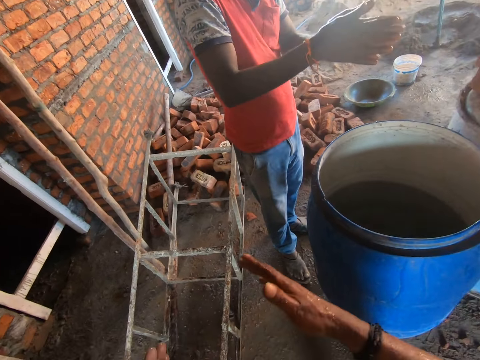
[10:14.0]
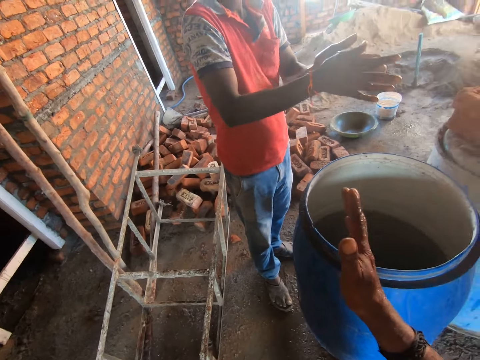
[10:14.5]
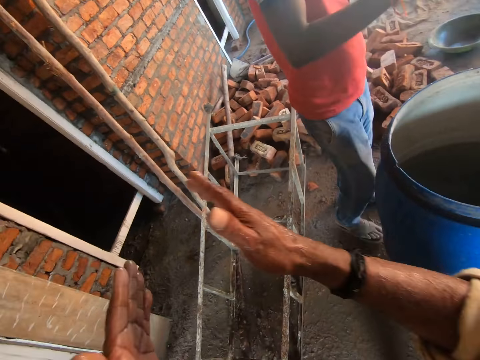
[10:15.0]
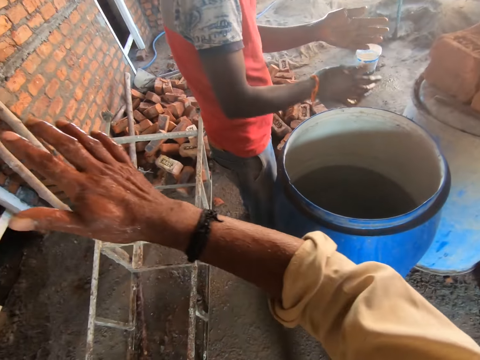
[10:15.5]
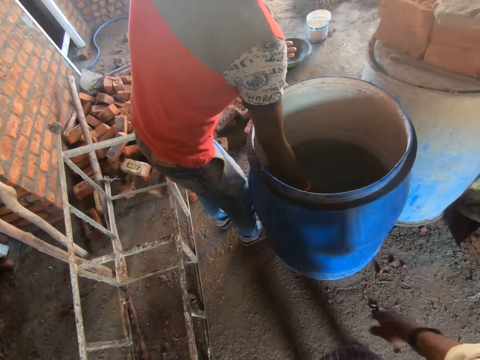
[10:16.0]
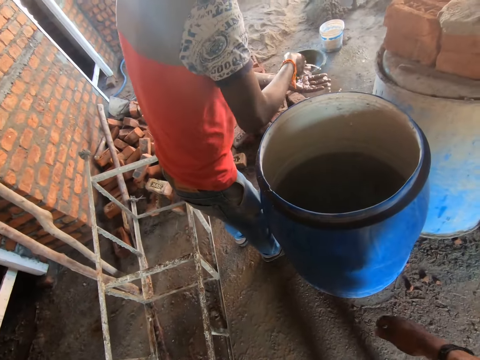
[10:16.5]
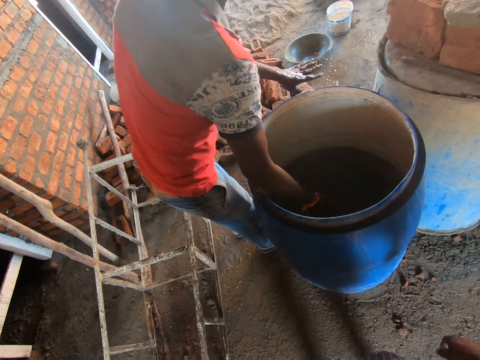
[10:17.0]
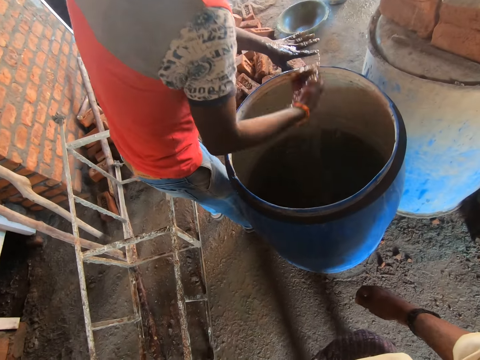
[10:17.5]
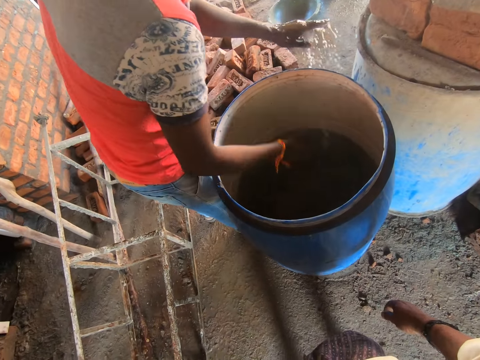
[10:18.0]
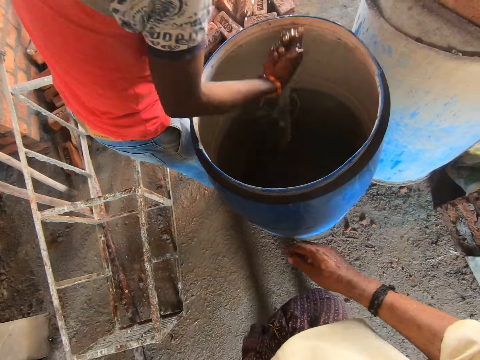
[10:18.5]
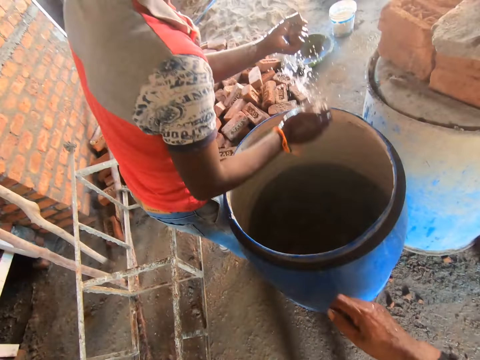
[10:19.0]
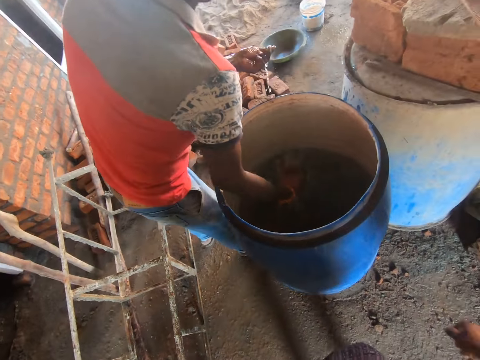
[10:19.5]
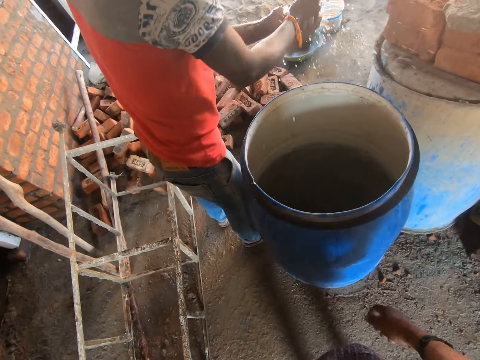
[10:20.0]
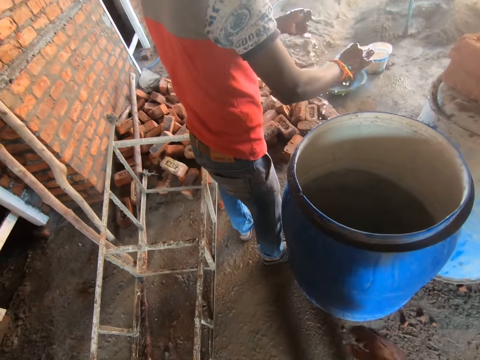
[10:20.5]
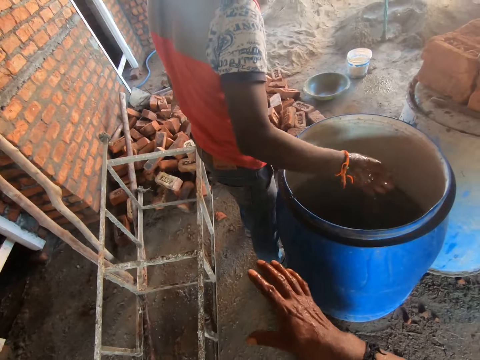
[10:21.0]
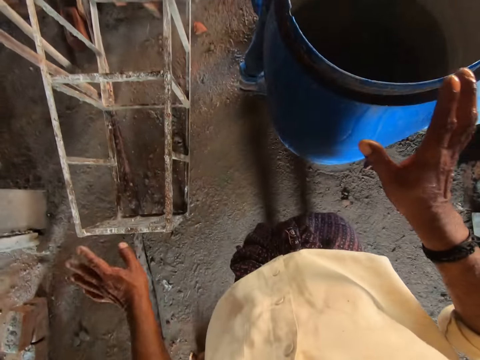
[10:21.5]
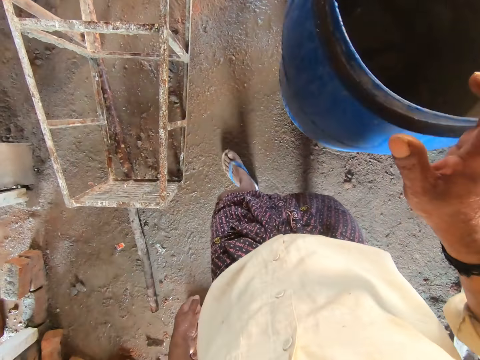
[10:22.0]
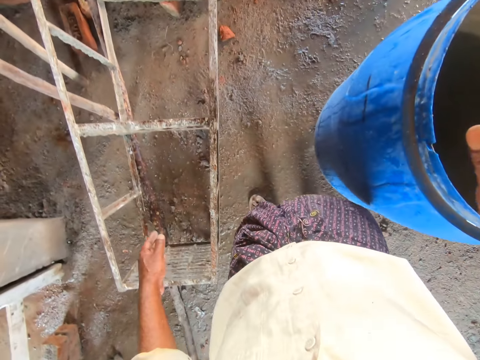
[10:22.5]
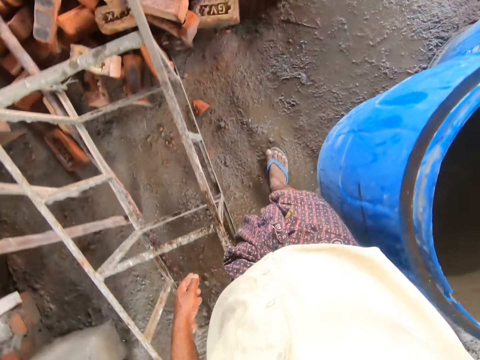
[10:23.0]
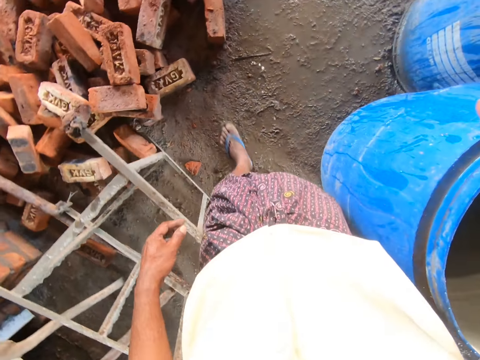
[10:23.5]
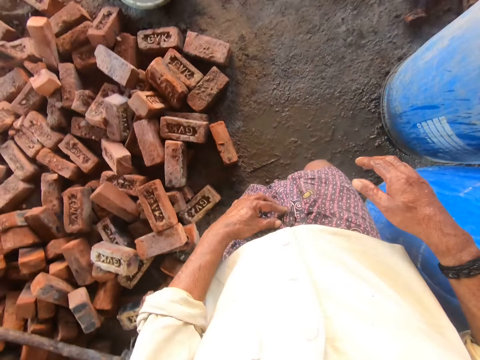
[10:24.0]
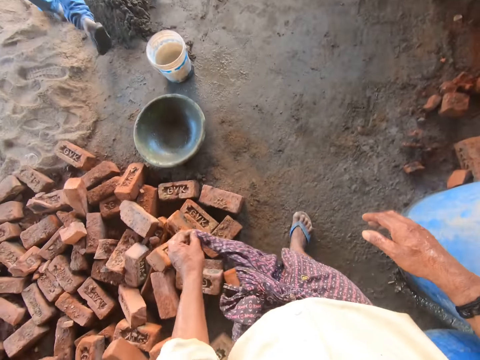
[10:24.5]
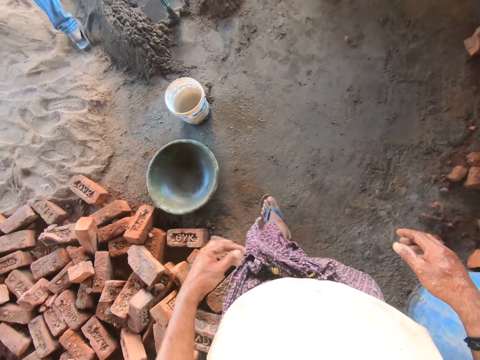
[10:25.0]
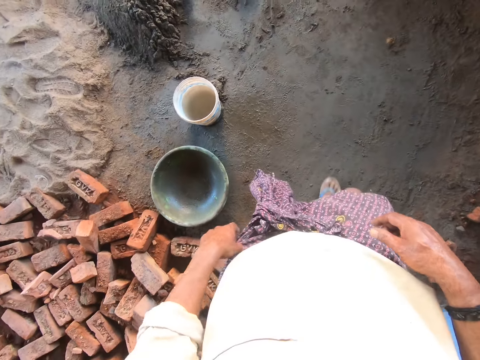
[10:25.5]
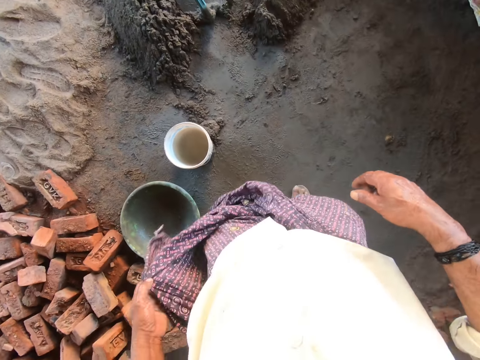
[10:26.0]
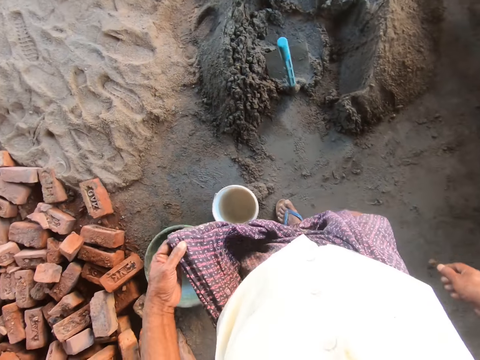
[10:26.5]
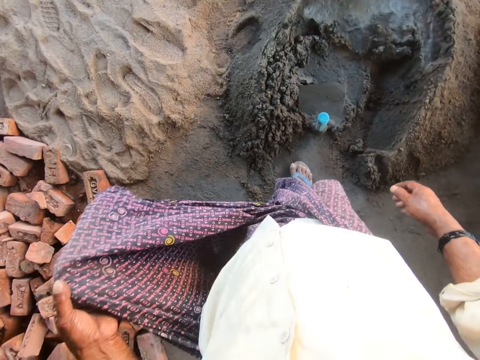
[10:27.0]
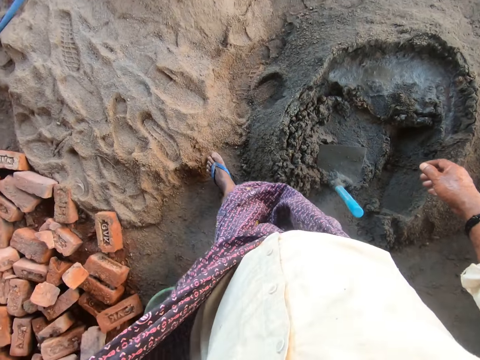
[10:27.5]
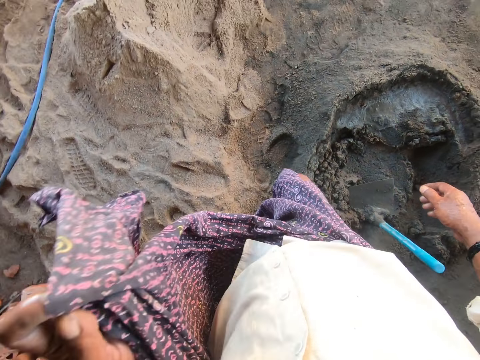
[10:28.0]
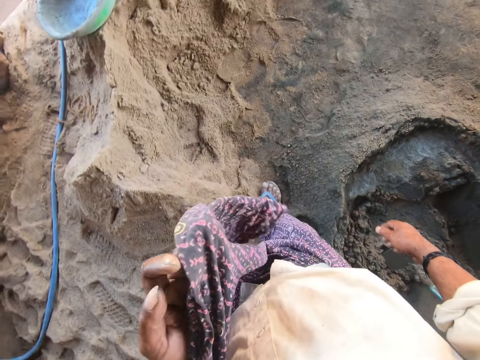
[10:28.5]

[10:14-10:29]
A man rubs hands together. The man dips a hand in the jerrycan. The camera wearer puts water on the left hand. The man dips a hand in the jerrycan. The man washes the left hand. The man dips a hand in the jerrycan. The man washes the left hand. The camera wearer walks beside the jerrycan. They spit on the floor. They adjust a cloth. They unfold the cloth.

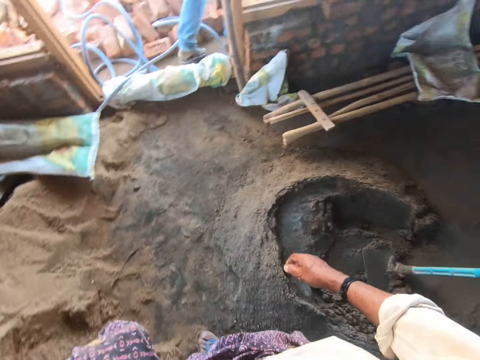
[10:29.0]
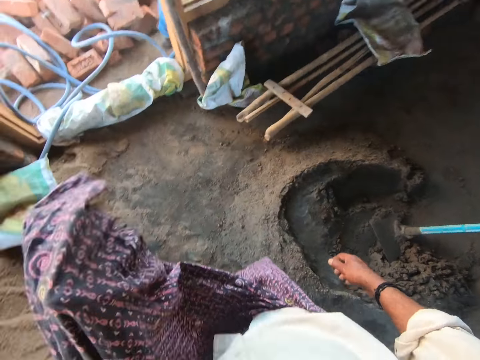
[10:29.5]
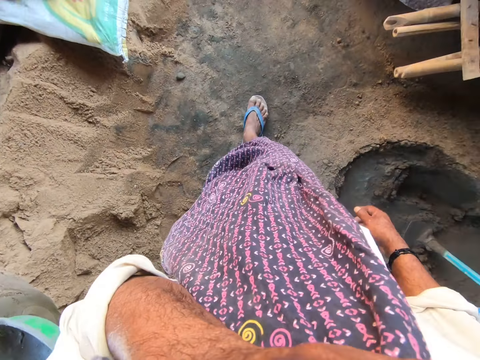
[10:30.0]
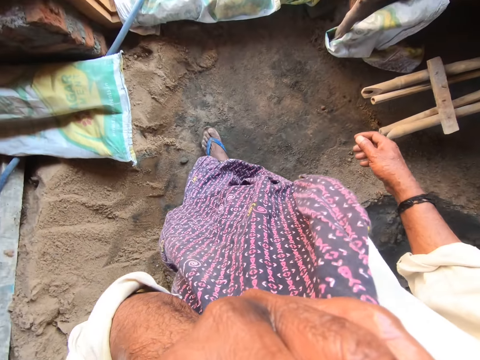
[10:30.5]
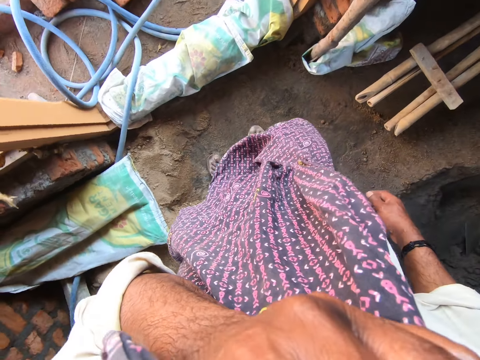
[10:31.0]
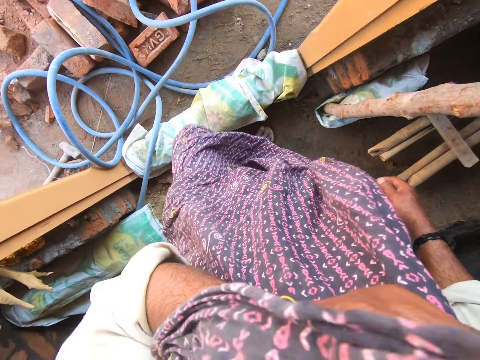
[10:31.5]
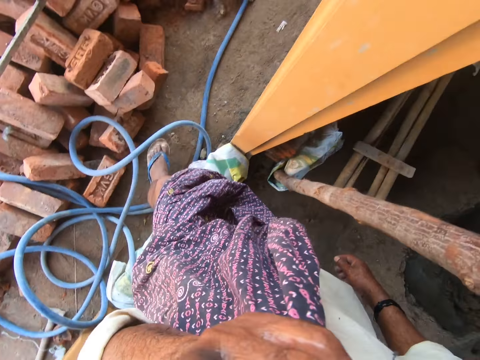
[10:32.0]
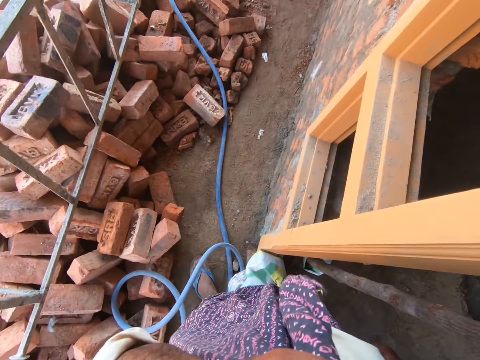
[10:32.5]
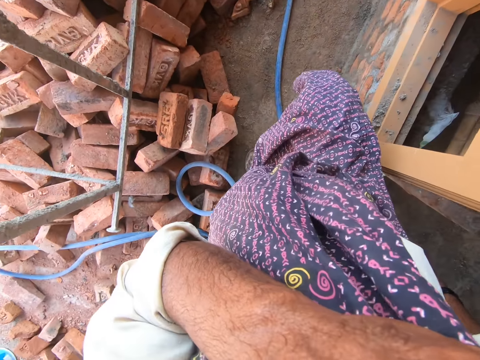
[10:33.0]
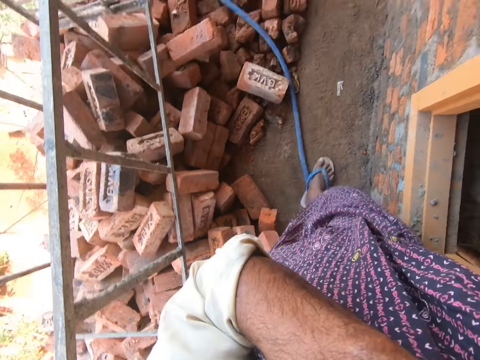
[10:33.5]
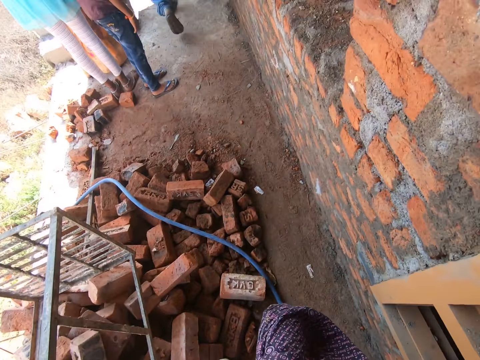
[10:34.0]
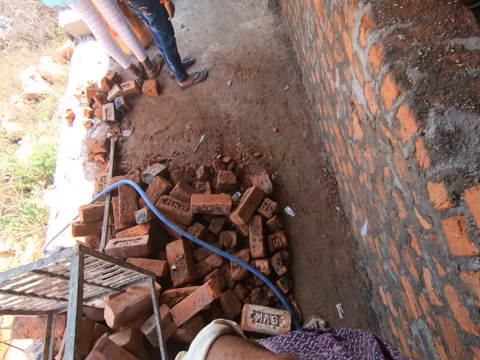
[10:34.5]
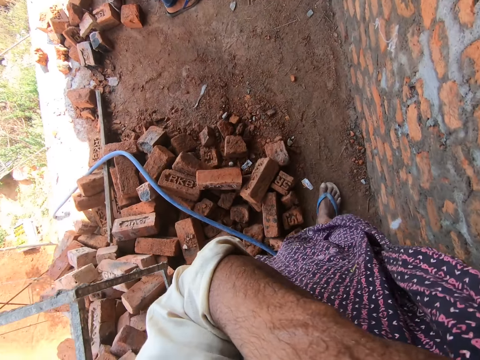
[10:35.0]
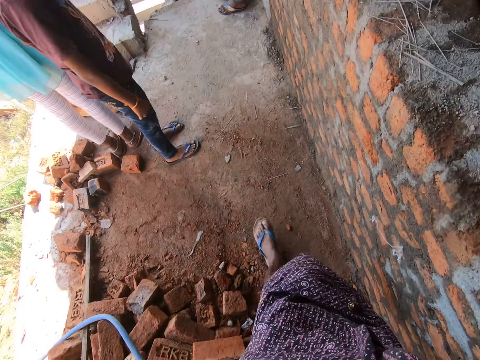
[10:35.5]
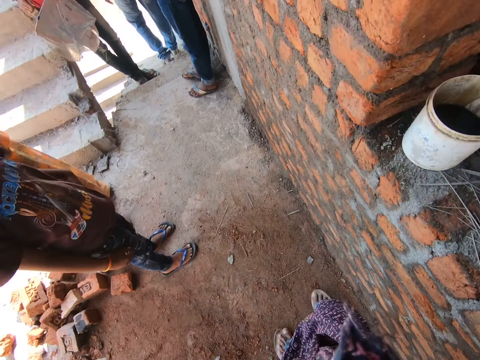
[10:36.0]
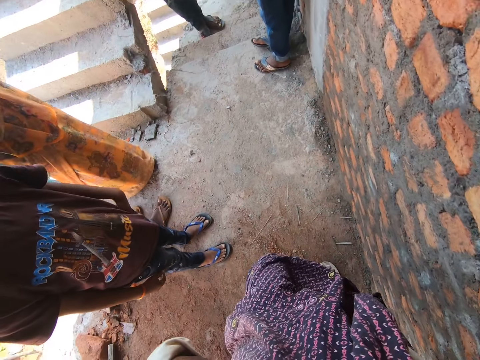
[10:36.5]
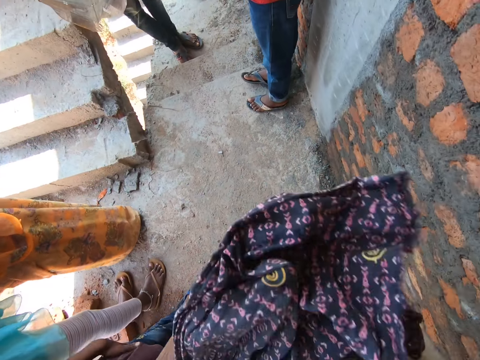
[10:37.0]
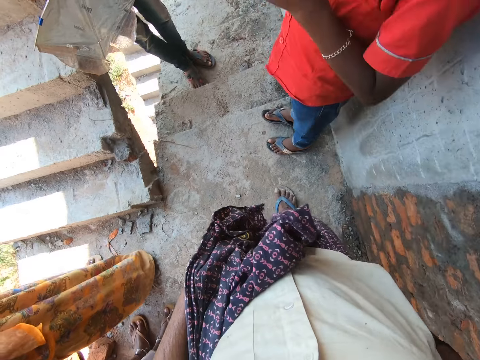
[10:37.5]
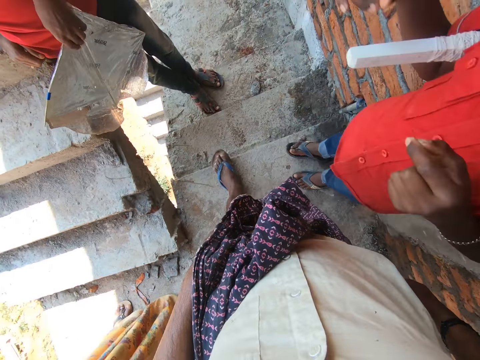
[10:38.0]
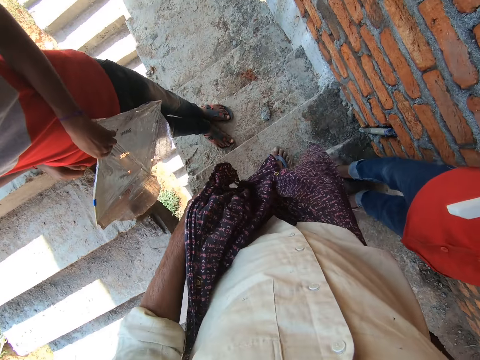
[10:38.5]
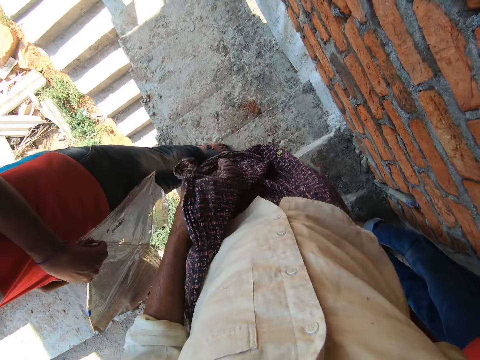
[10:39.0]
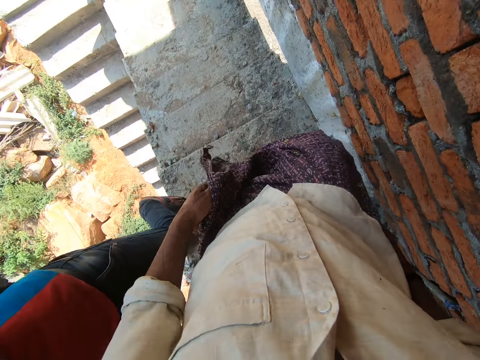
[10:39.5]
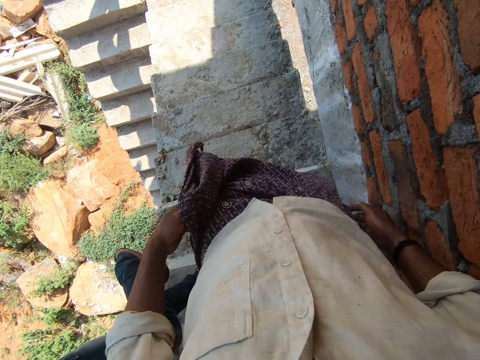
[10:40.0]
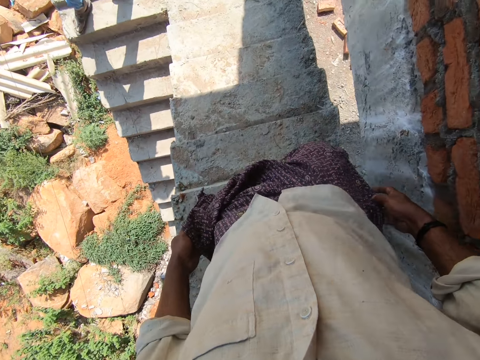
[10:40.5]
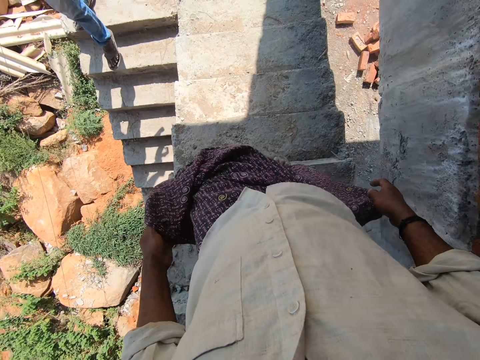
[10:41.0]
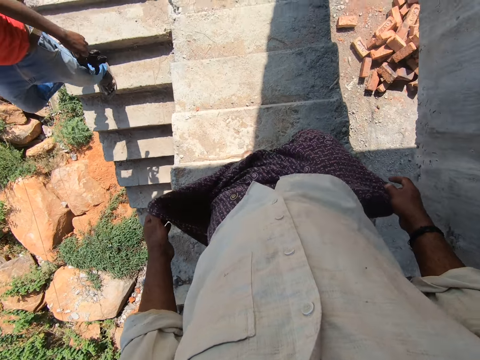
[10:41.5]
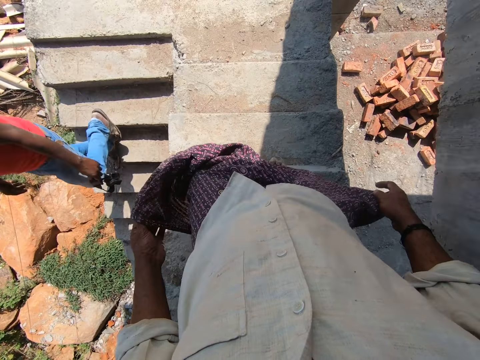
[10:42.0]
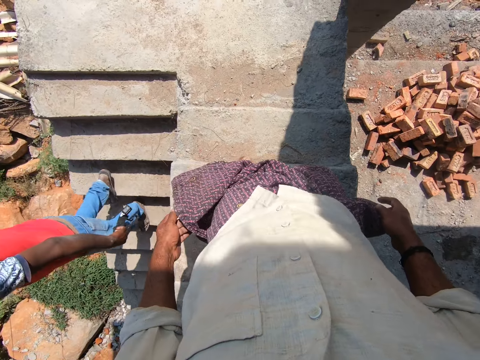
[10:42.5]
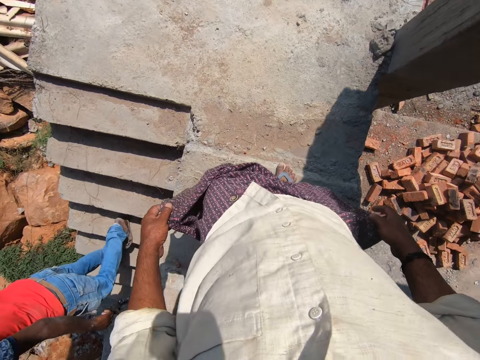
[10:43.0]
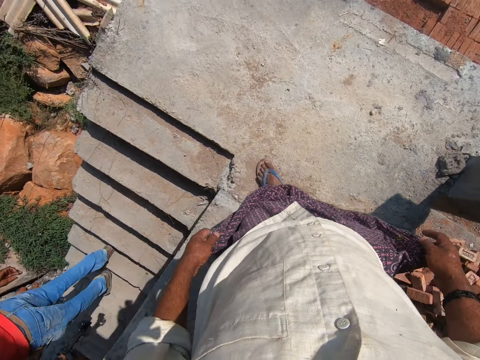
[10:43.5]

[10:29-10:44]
The camera wearer turns around. They wipe the face with a cloth. They walk out of the workshop. They walk down the stairs. A man walks down the stairs.
